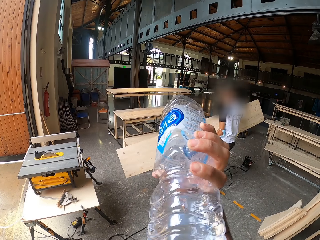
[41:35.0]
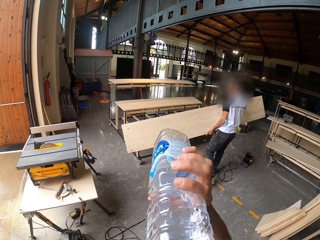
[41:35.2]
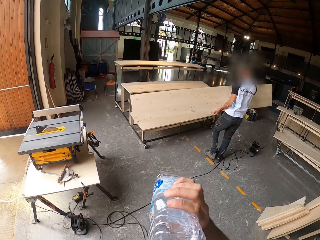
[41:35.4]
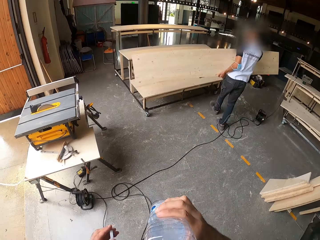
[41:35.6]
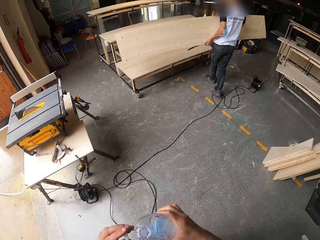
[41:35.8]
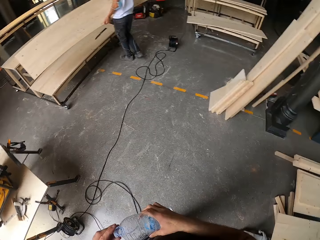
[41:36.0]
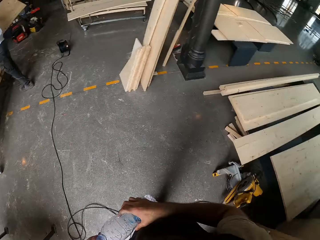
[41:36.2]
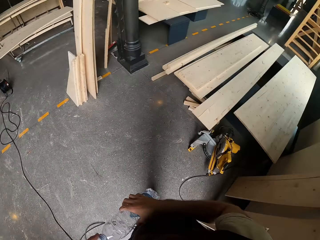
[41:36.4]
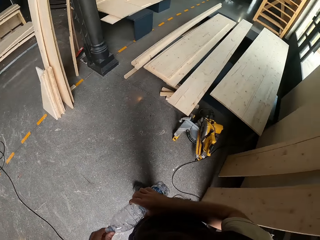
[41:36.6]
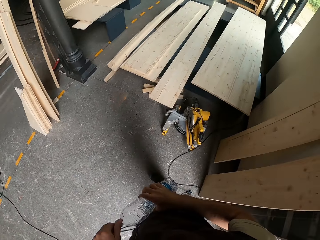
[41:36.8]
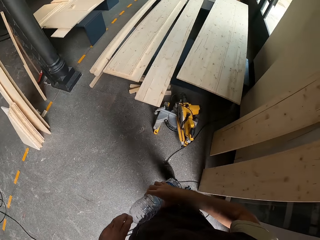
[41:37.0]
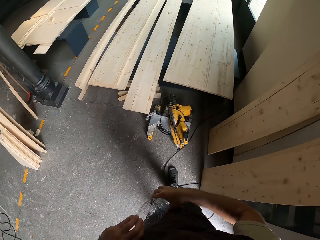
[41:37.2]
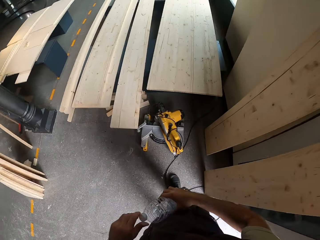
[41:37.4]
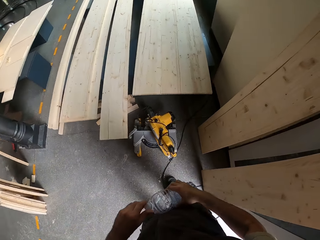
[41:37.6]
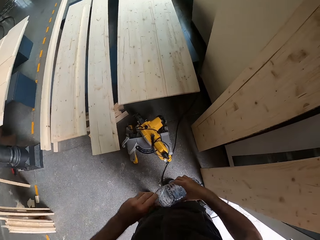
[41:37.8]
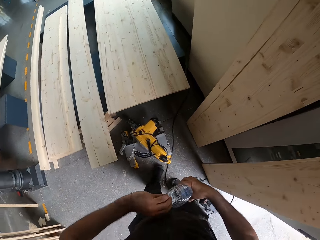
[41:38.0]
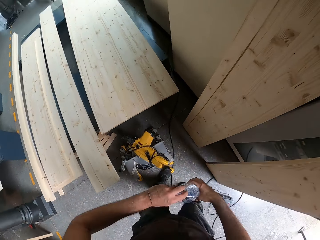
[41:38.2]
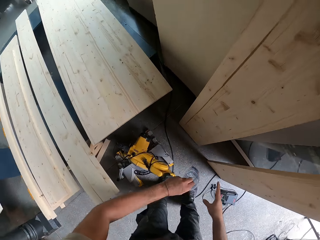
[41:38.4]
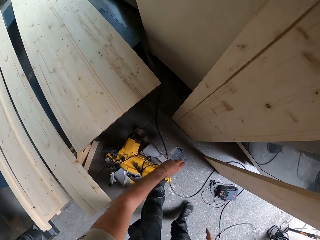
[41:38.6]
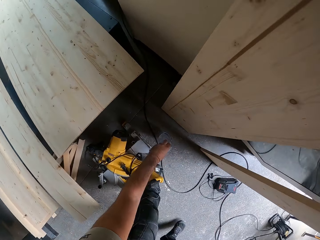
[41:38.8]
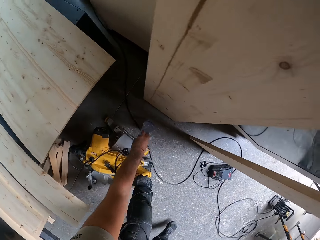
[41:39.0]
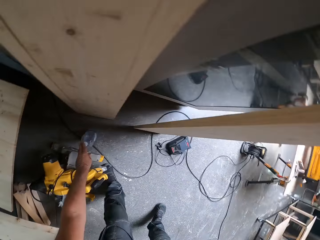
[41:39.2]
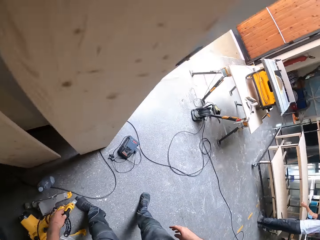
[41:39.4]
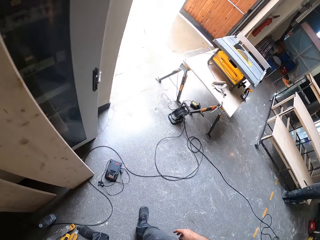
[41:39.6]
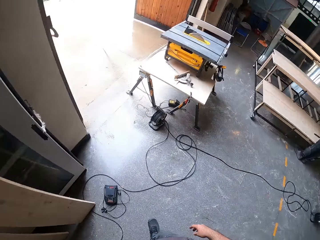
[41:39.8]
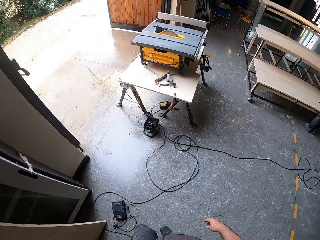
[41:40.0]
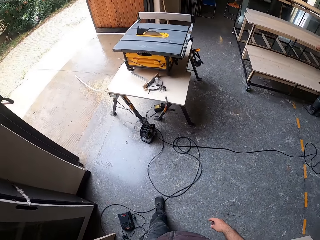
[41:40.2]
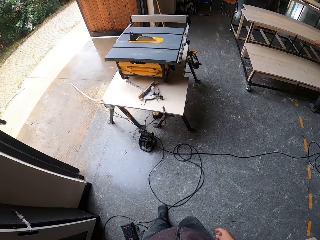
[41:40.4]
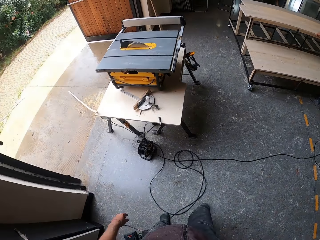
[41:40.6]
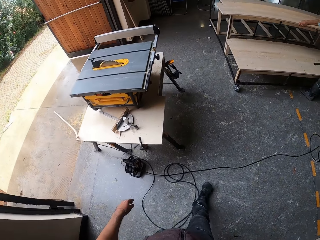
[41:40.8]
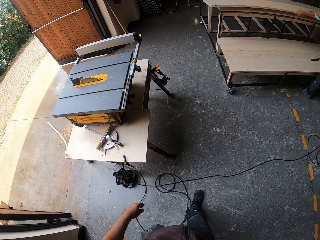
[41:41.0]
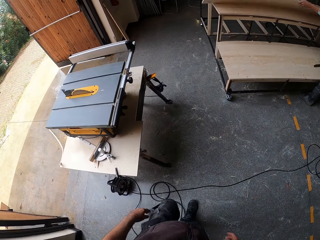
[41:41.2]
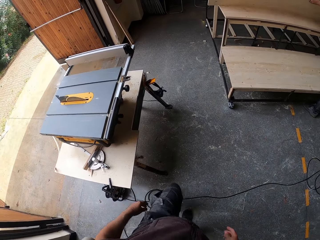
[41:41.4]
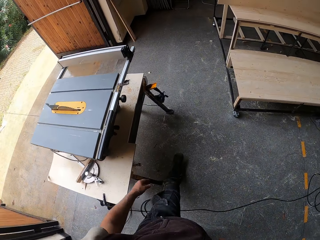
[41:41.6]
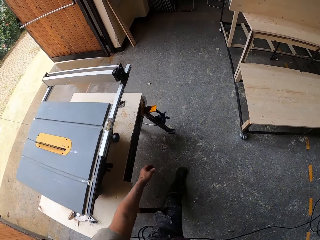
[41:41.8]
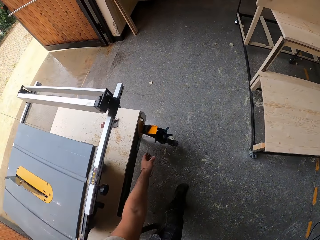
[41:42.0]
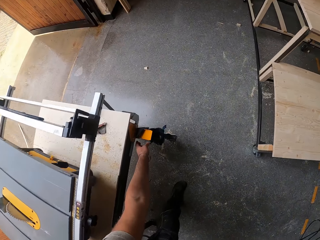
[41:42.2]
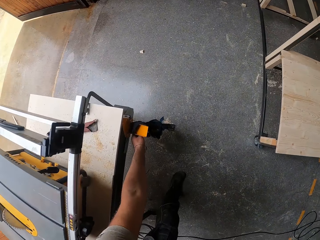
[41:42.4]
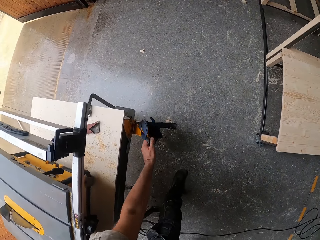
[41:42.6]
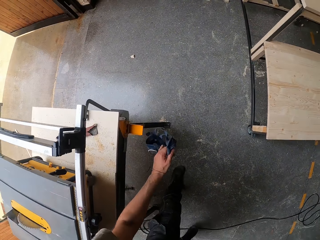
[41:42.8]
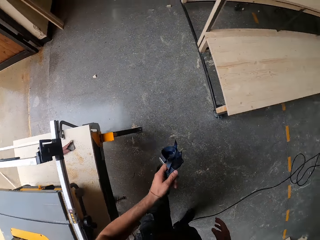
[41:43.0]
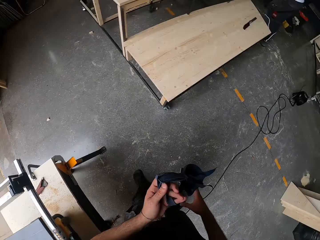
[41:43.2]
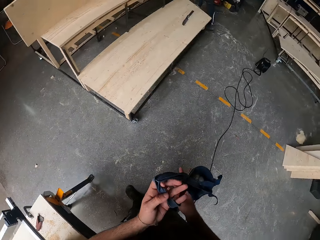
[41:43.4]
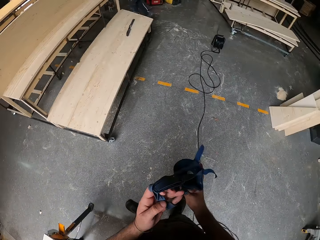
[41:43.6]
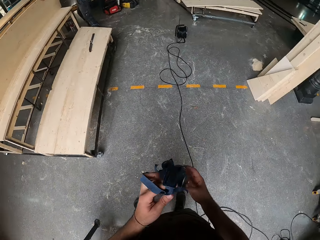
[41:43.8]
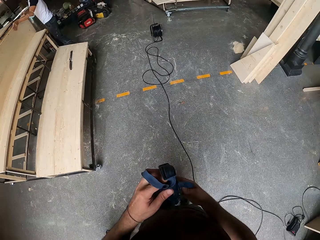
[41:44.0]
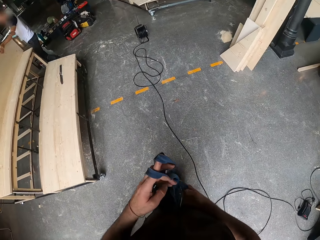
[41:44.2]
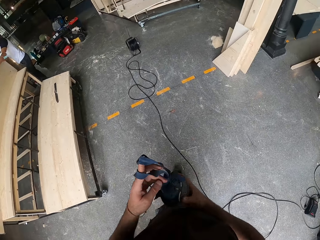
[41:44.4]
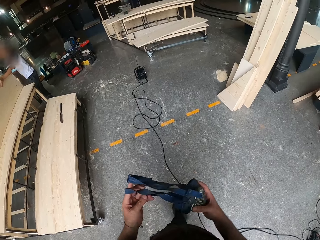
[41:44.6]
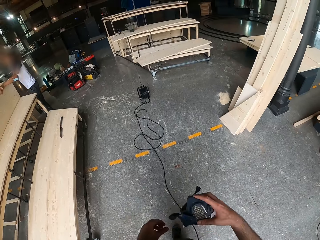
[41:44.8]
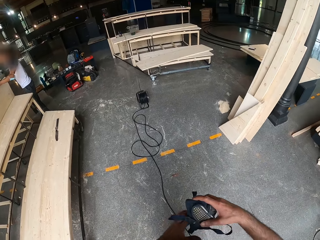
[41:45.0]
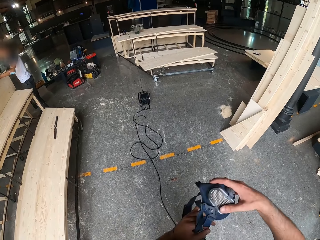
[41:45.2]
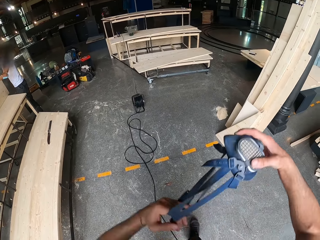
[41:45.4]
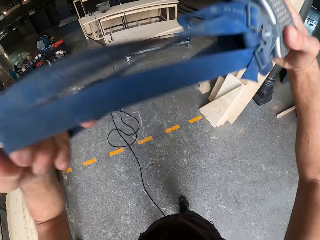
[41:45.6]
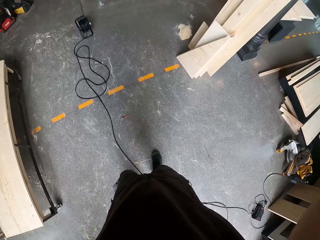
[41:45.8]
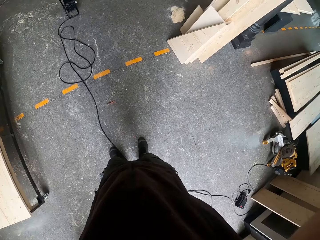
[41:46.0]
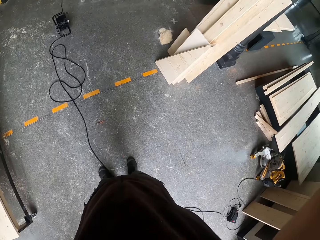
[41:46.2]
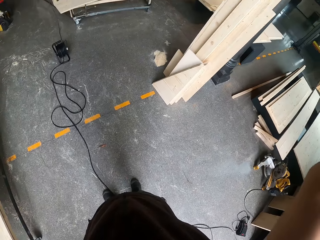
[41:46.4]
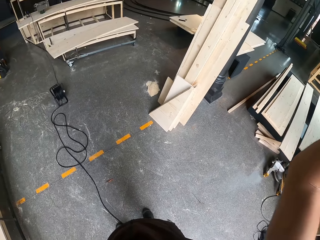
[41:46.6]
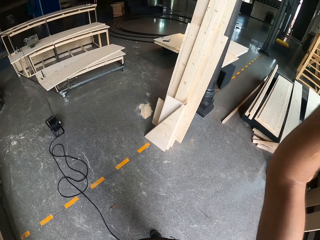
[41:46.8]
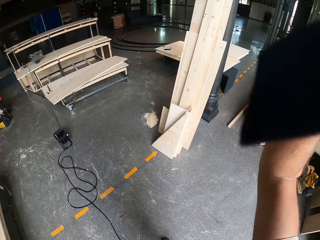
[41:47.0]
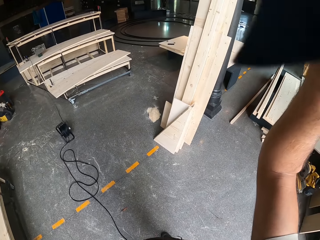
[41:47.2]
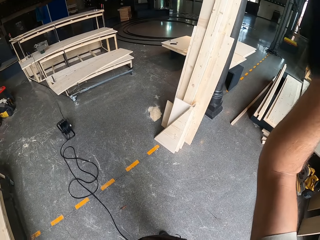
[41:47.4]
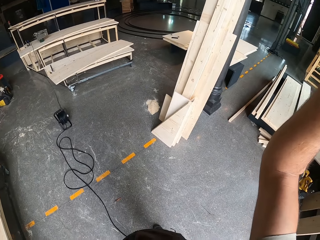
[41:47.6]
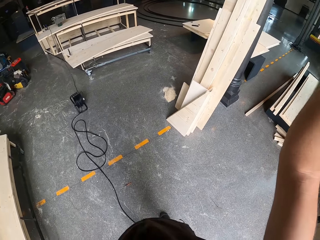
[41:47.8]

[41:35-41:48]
The camera wearer closes the lid of the bottle with his left hand. He places the bottle on the floor with his left hand. He walks towards a table. He moves around. He picks up a face mask from the table with his left hand. He wears the face mask with both hands.

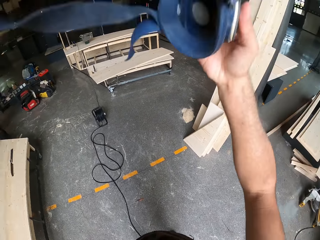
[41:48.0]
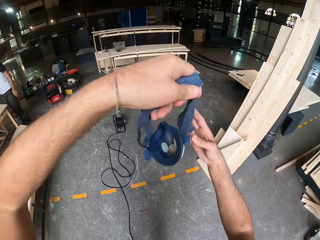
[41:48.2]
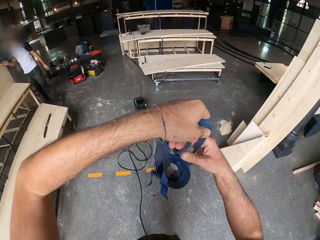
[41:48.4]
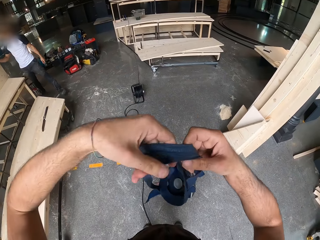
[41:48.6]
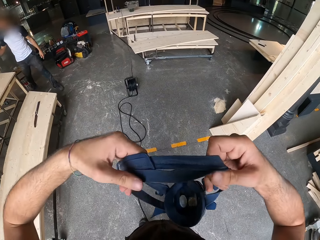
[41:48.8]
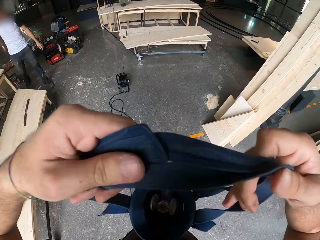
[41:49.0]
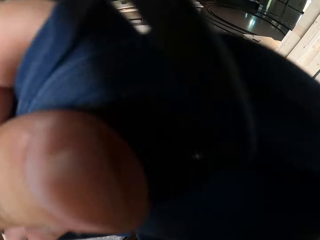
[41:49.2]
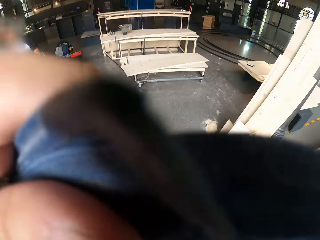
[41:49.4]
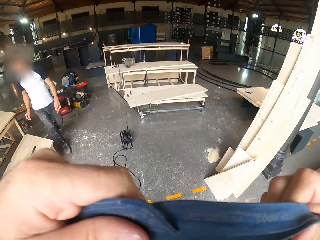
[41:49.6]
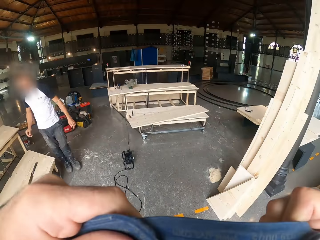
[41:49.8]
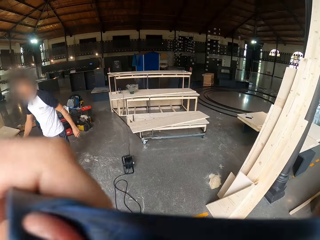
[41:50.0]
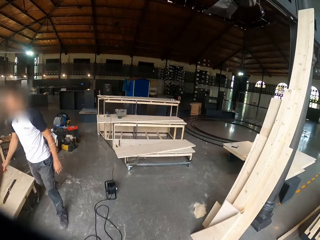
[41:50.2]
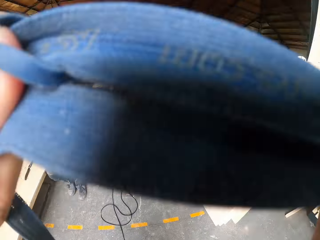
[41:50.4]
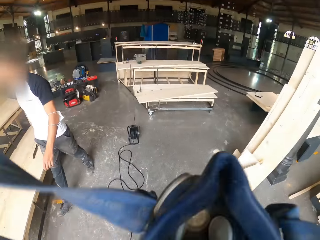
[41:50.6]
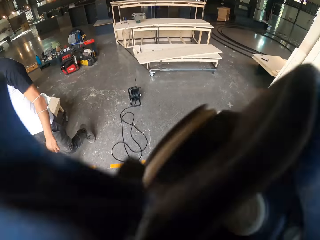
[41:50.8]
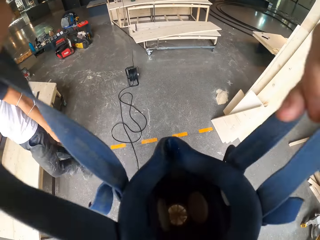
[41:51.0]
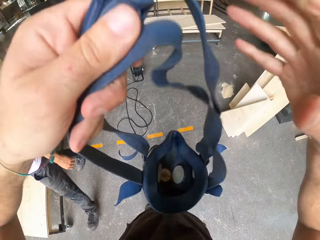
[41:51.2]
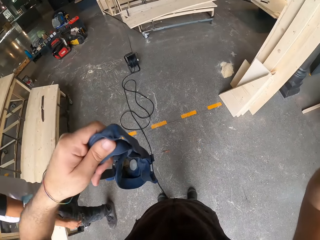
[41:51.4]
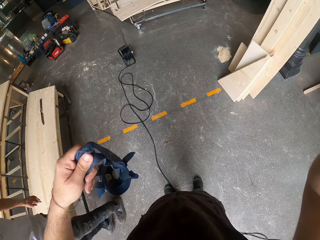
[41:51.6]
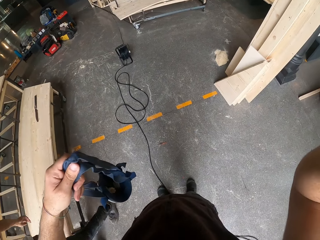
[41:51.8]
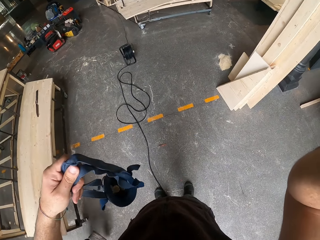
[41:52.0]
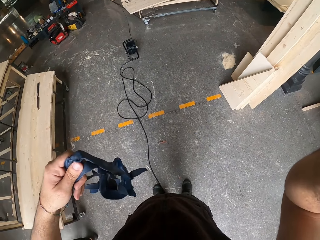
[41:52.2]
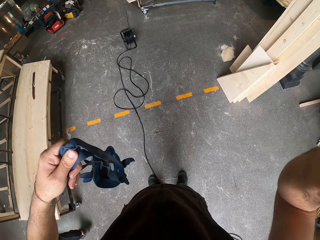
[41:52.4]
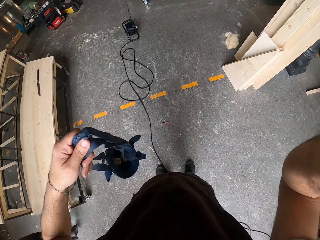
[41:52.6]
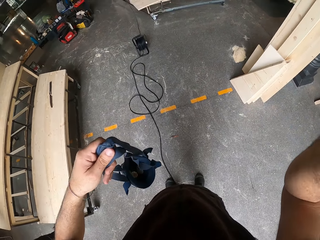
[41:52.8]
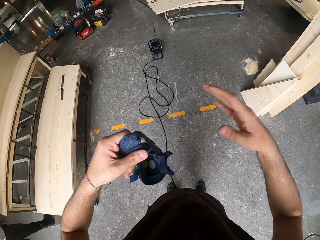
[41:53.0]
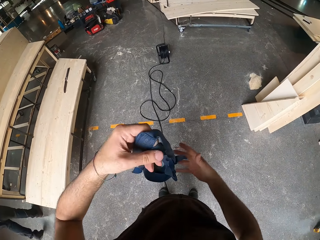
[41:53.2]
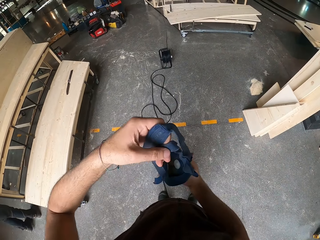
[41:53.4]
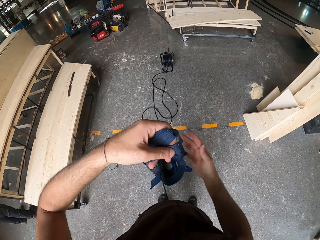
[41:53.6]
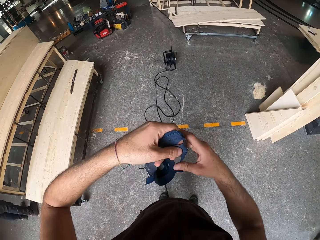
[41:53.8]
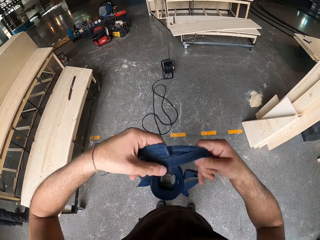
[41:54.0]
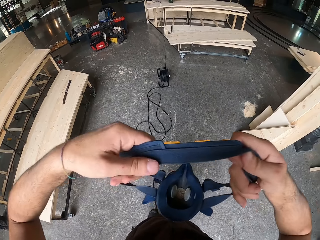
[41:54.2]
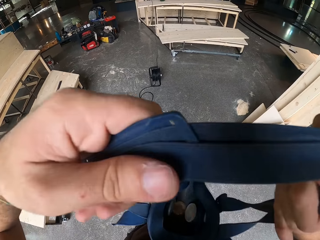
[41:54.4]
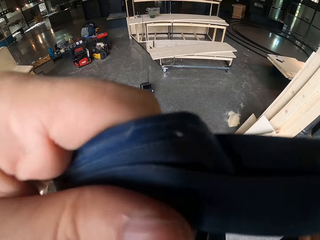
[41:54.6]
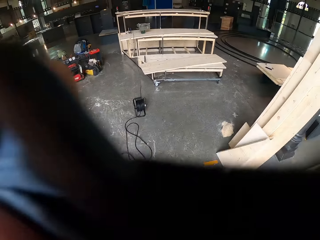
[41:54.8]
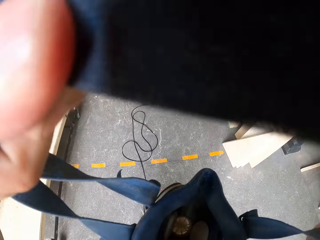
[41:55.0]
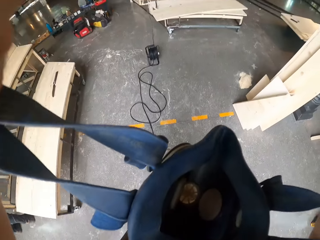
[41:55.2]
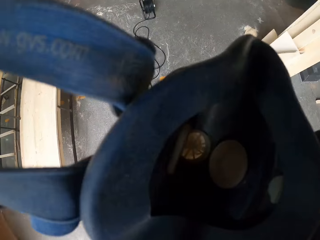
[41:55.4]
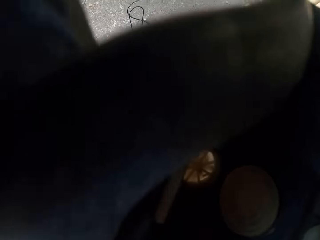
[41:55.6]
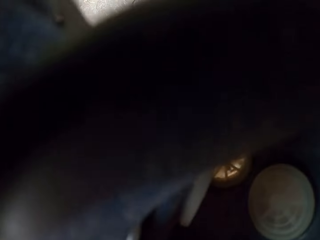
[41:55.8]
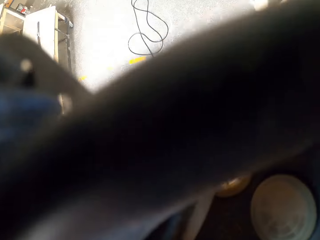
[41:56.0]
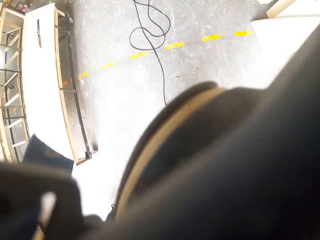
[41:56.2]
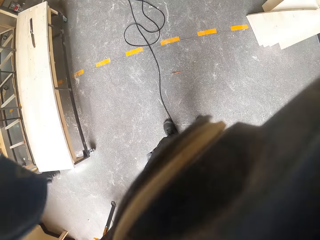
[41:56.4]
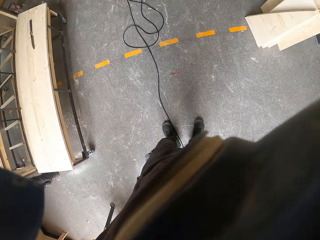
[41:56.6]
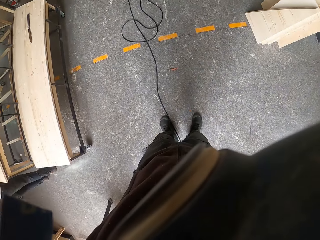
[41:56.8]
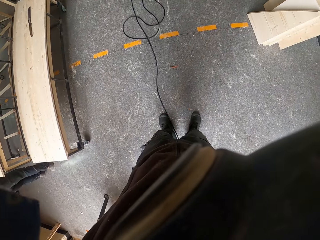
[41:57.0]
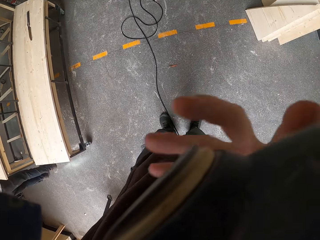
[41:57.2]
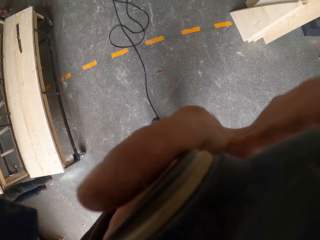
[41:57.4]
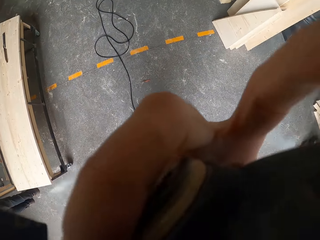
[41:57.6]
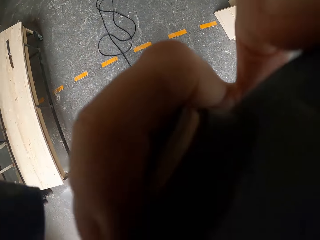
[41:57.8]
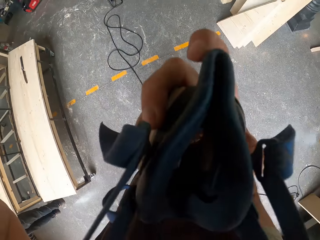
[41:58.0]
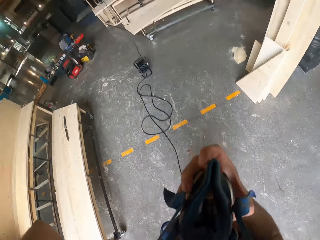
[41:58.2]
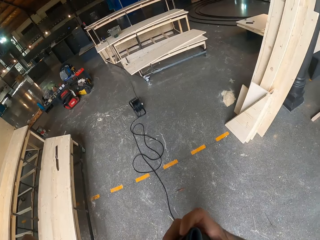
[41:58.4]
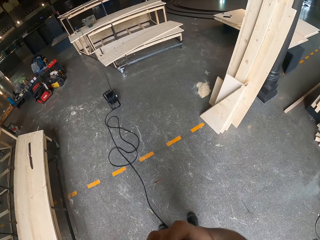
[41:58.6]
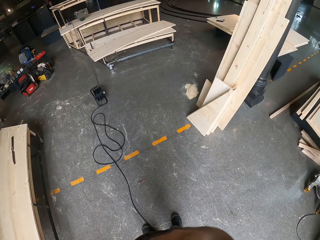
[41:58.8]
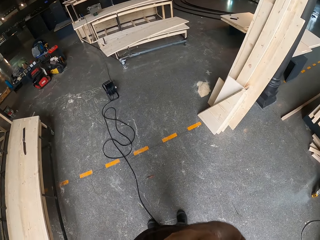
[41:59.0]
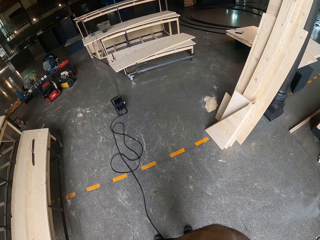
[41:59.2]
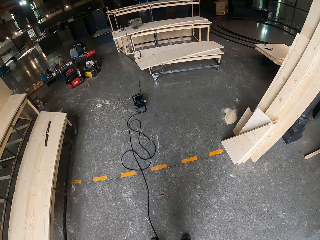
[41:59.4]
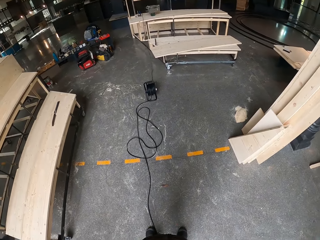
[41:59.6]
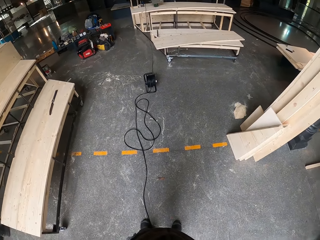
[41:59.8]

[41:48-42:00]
The camera wearer adjusts his camera with his right hand. He wears the face mask with both hands.
